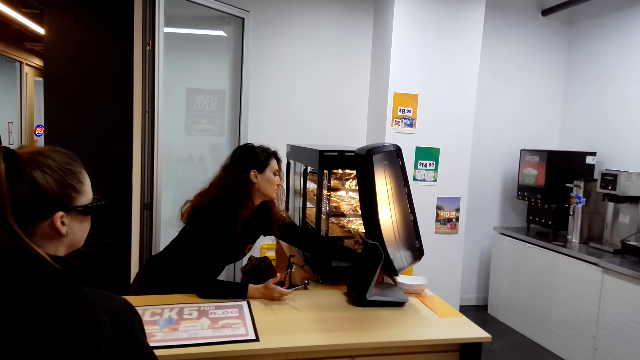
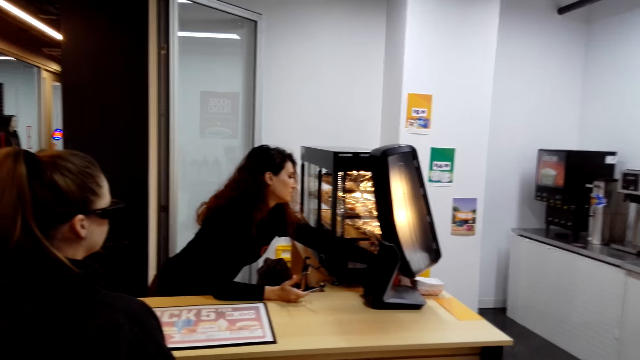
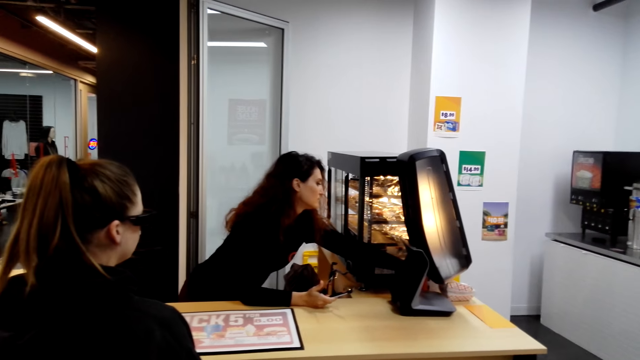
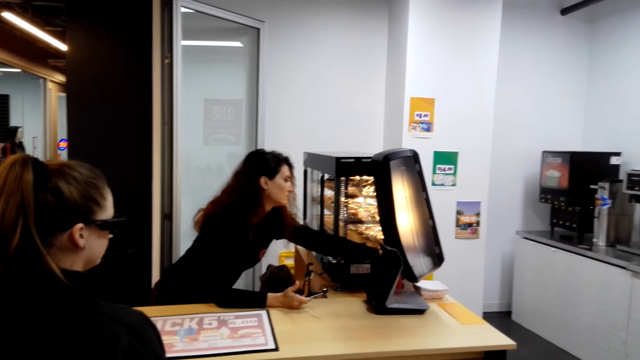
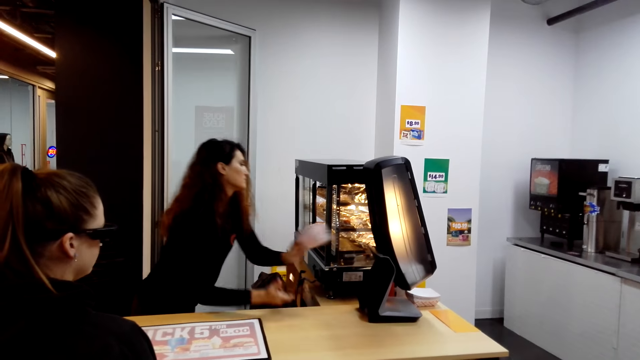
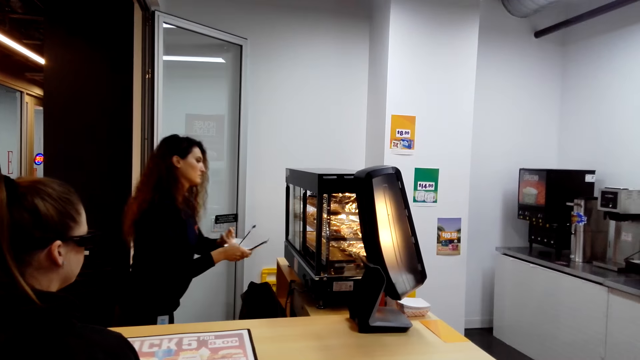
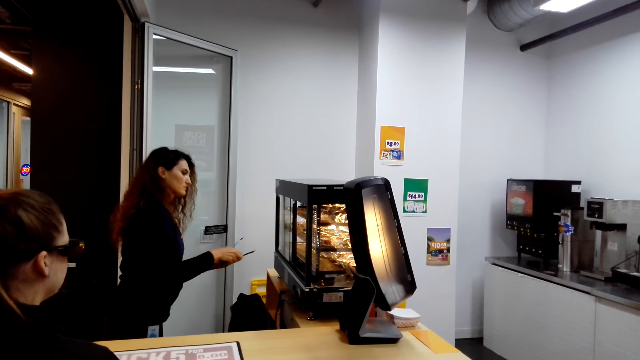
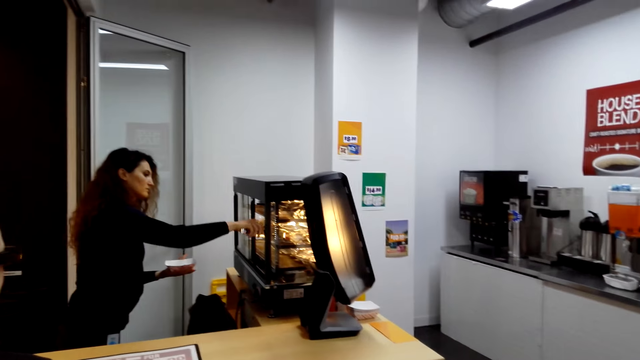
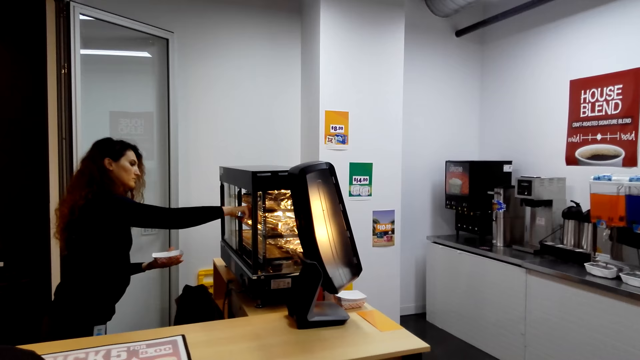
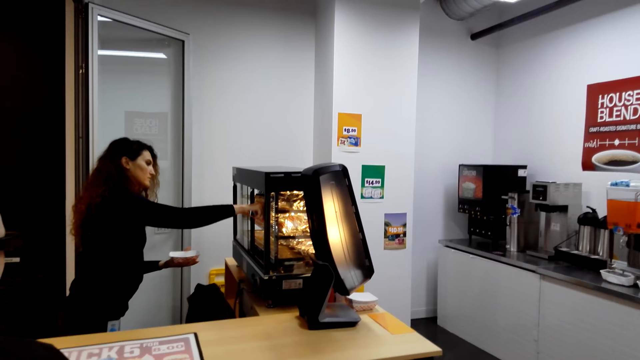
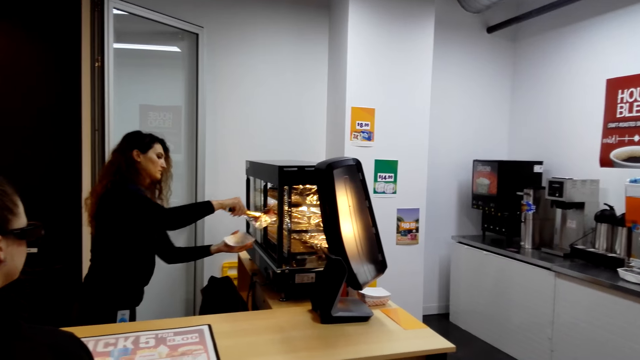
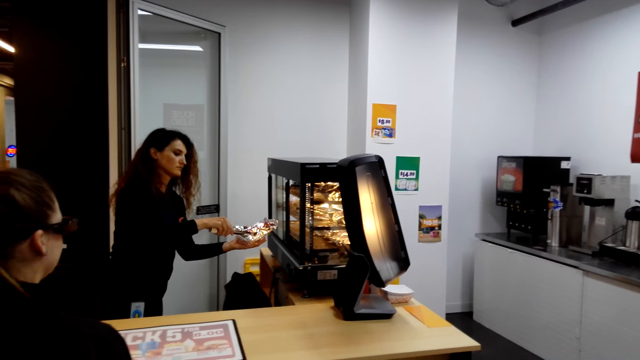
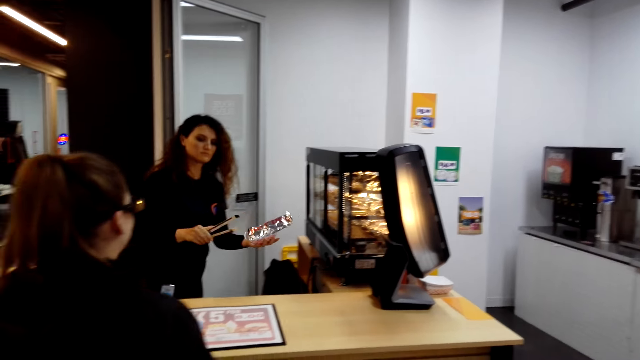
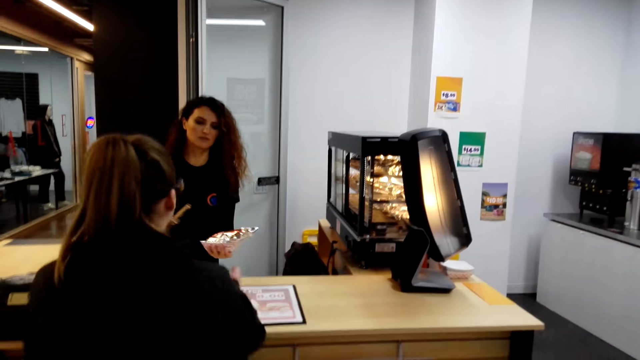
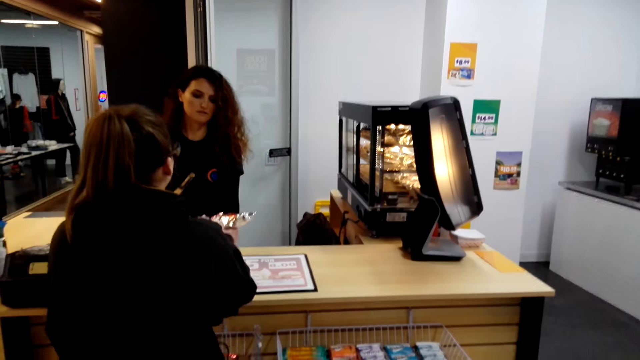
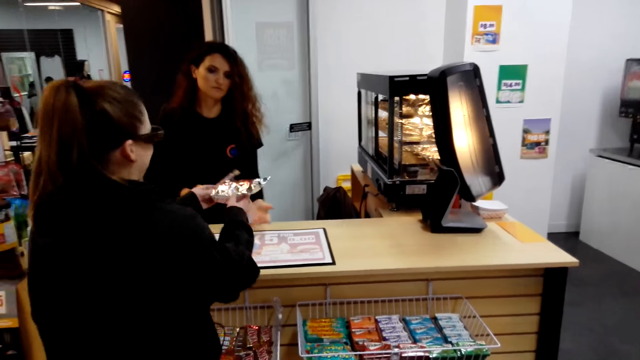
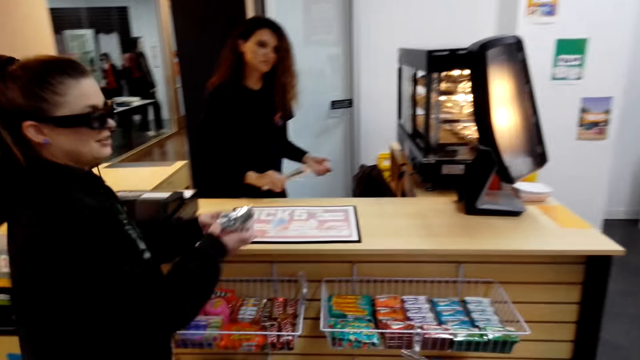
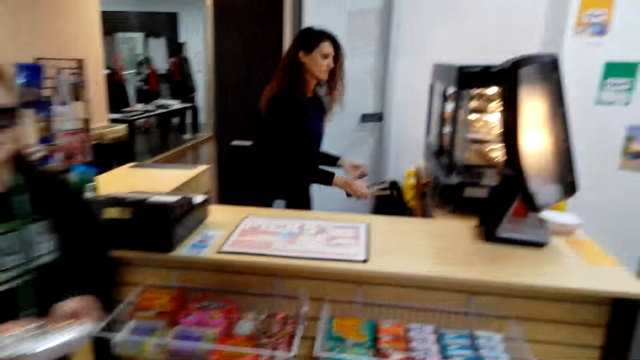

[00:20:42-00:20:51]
The woman picks up wrapper paper. The woman puts a snack on the wrapper paper and gives the lady the wrapped snack.

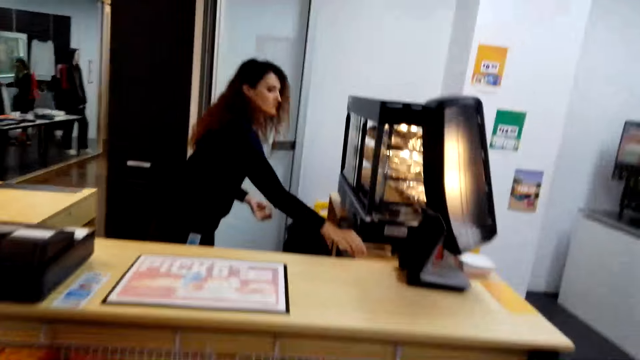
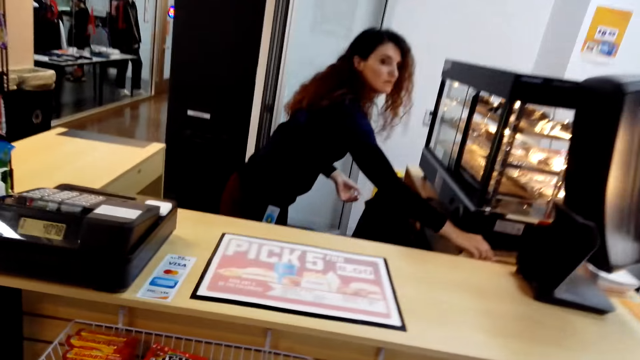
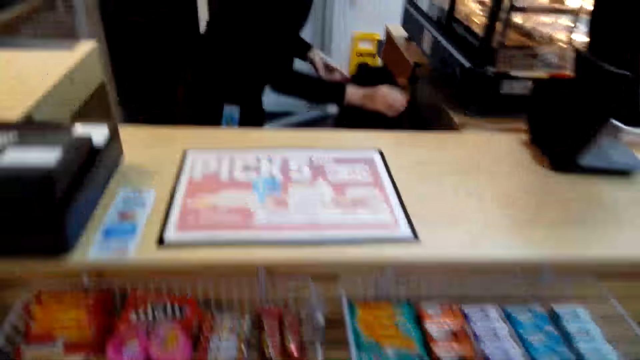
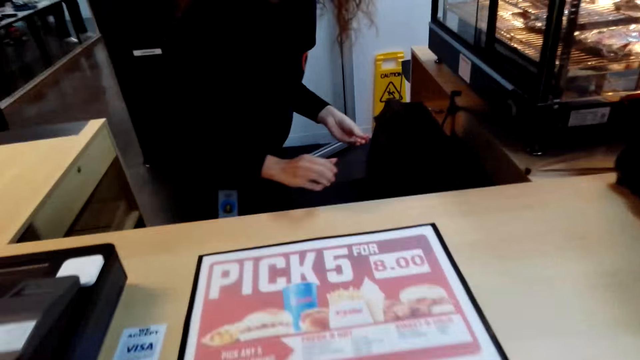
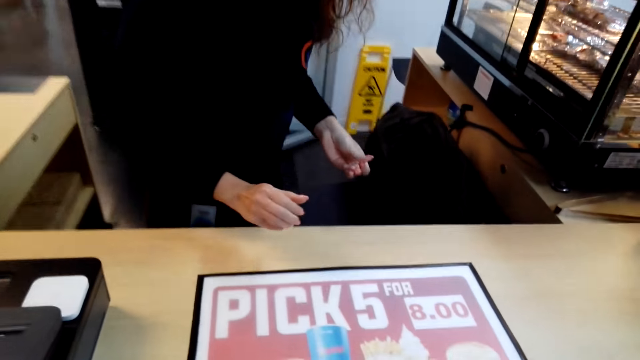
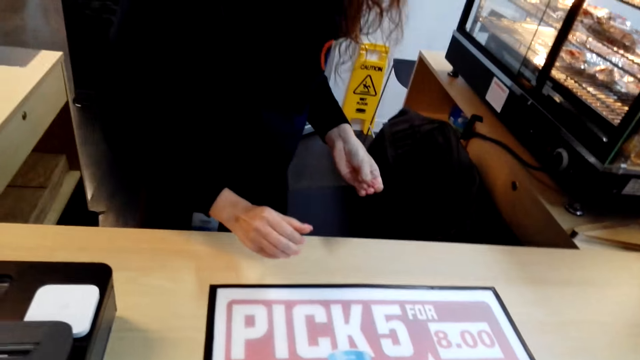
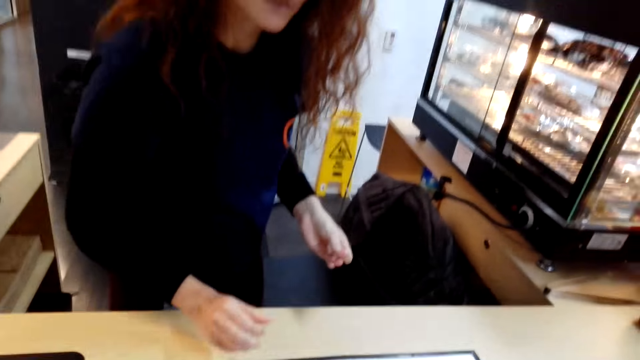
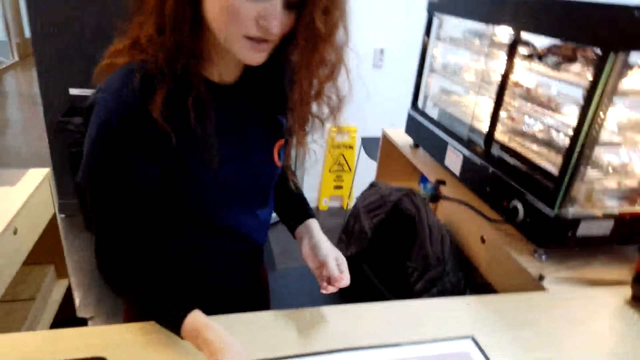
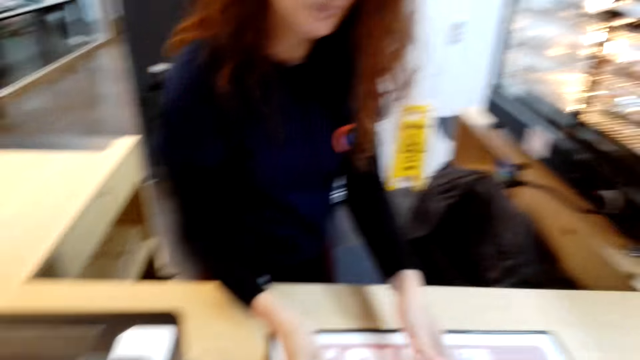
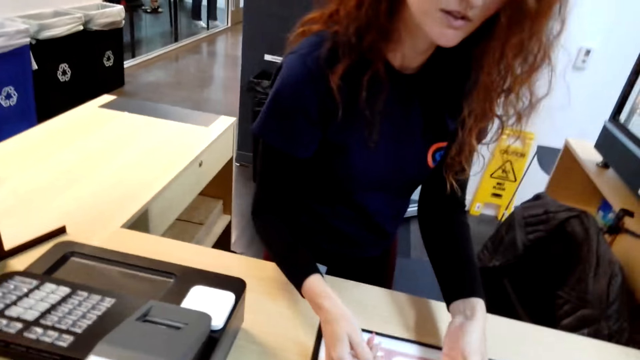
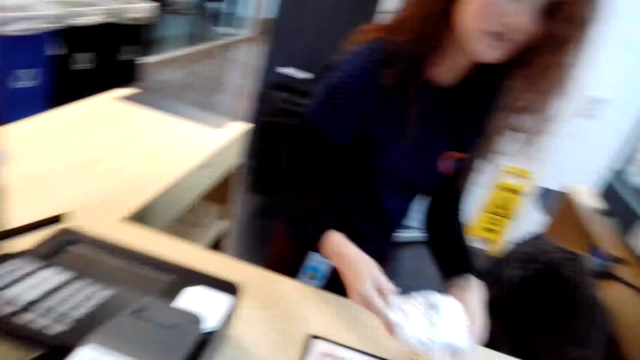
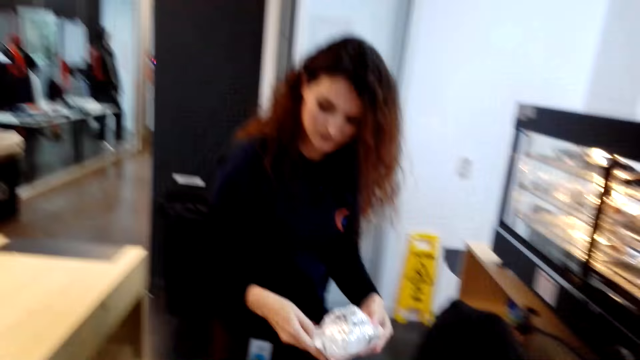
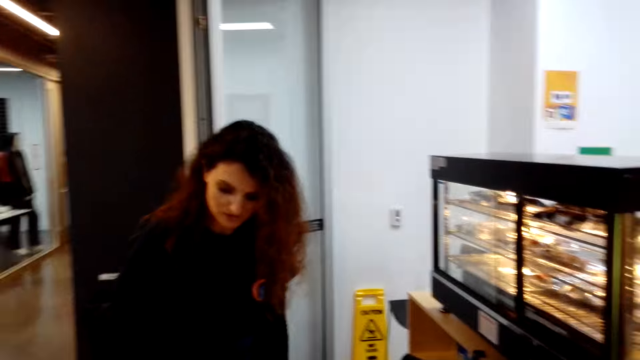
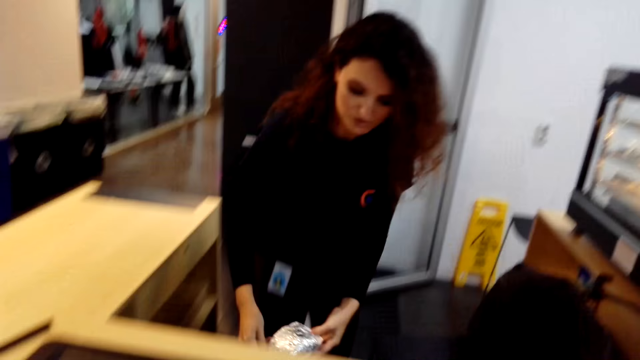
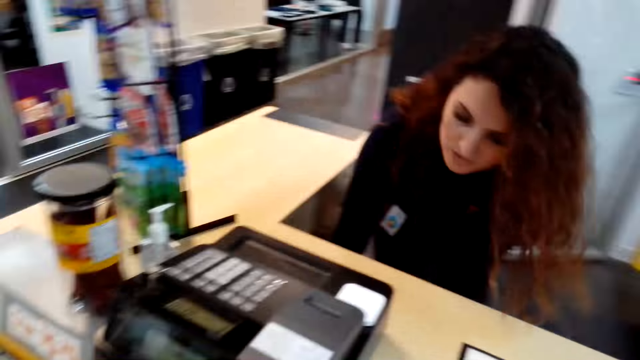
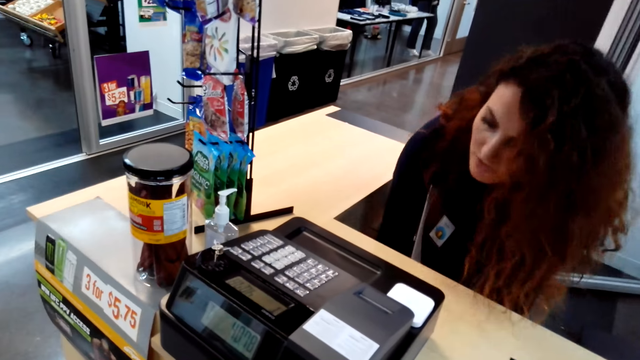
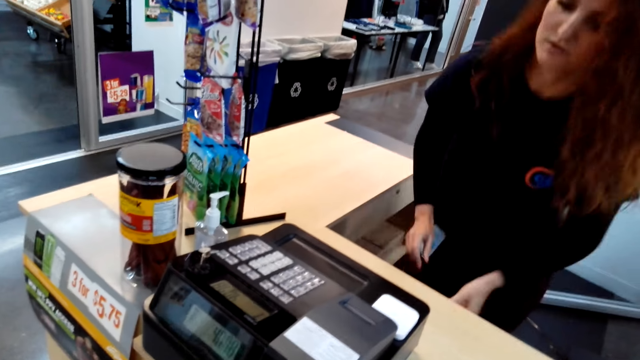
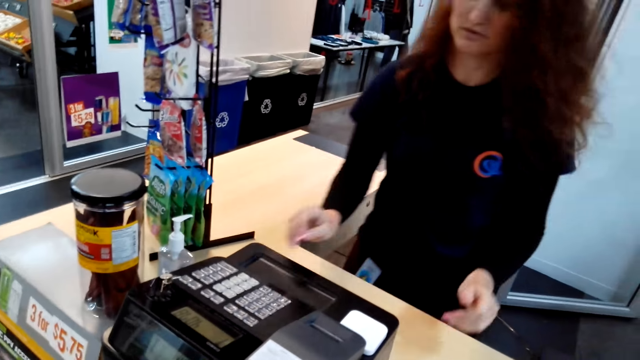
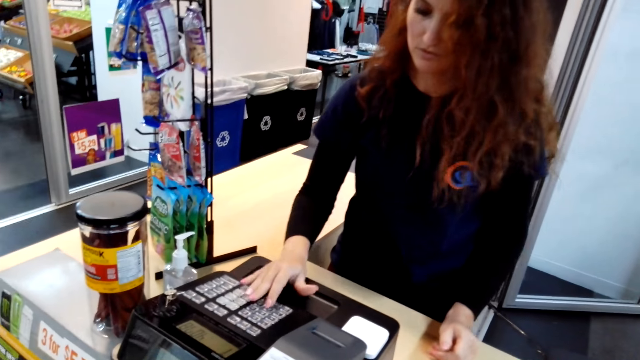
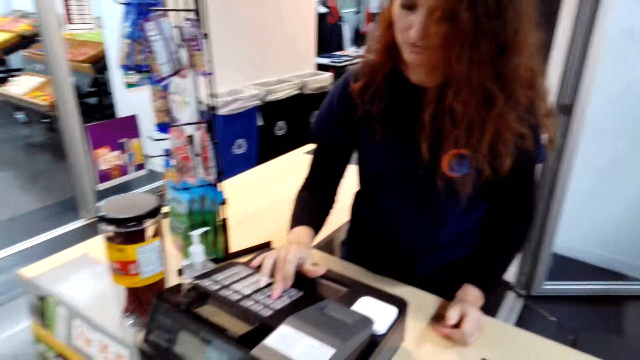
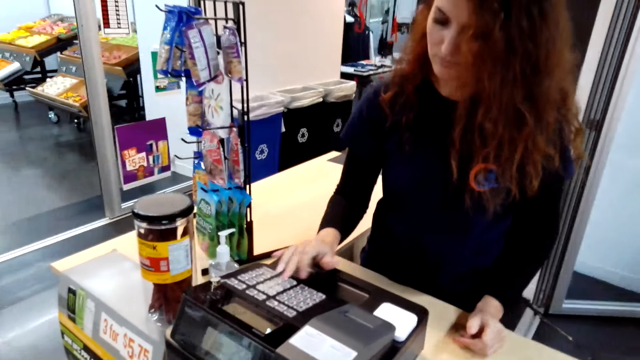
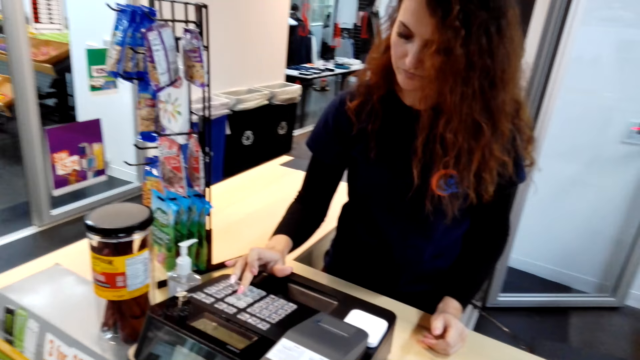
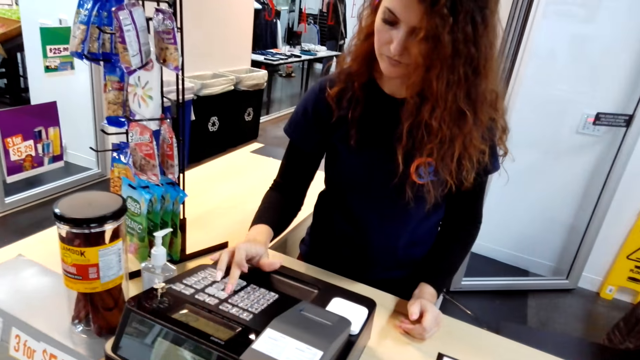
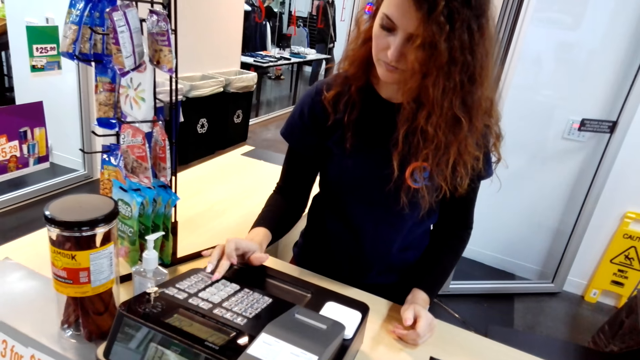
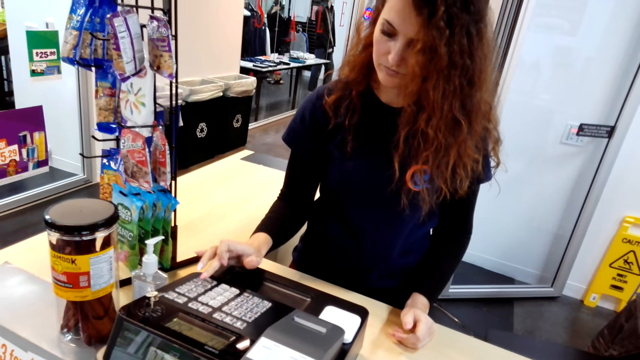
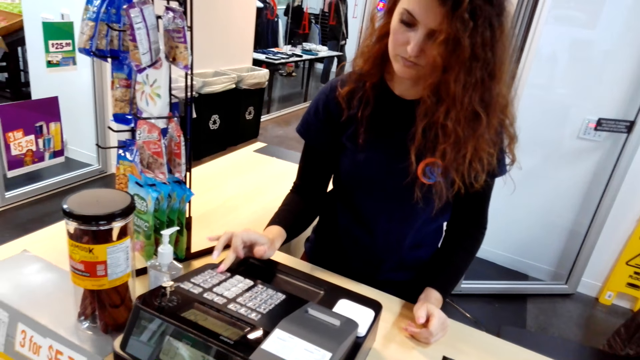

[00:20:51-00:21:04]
A woman walks in the eatery. A lady places a pair of tongs on the counter. The camera wearer interacts with the lady. They stand at the counter. They hand over a wrap of something to the lady at the counter. The lady keys on a cash register at the counter.
